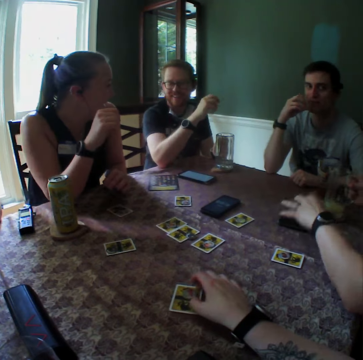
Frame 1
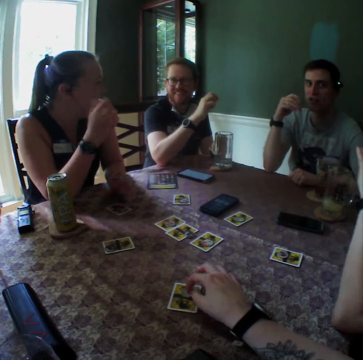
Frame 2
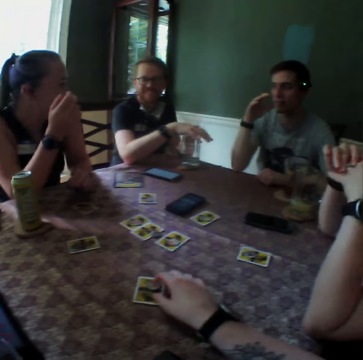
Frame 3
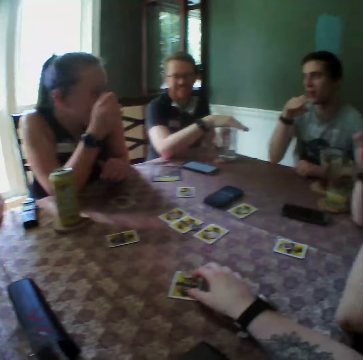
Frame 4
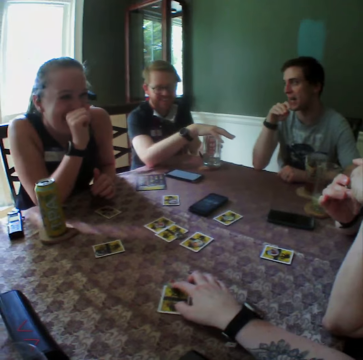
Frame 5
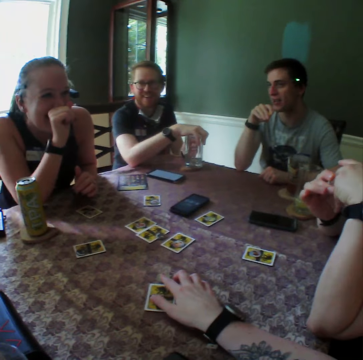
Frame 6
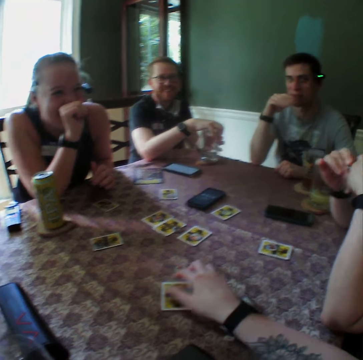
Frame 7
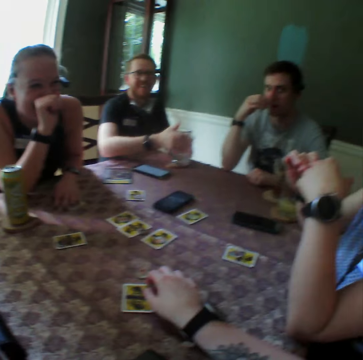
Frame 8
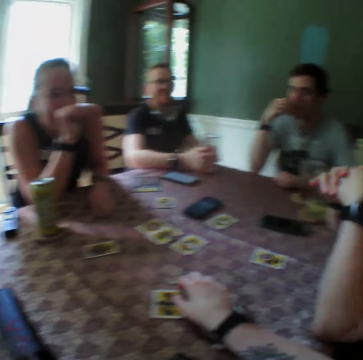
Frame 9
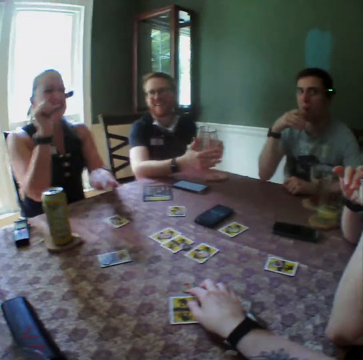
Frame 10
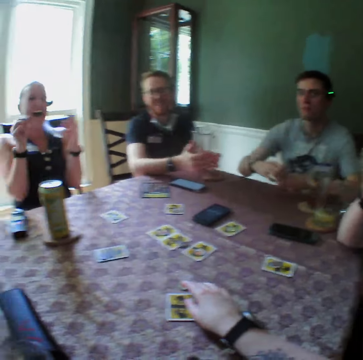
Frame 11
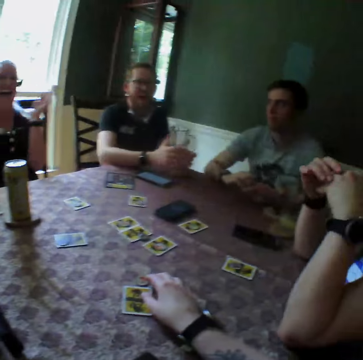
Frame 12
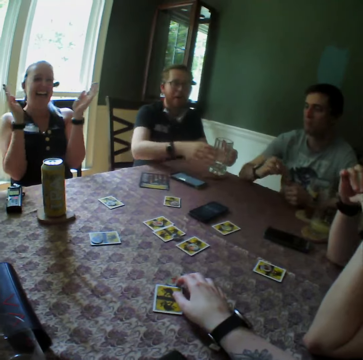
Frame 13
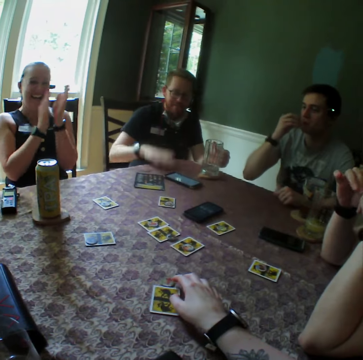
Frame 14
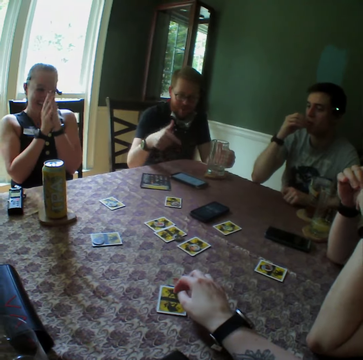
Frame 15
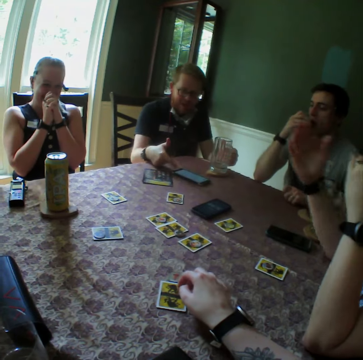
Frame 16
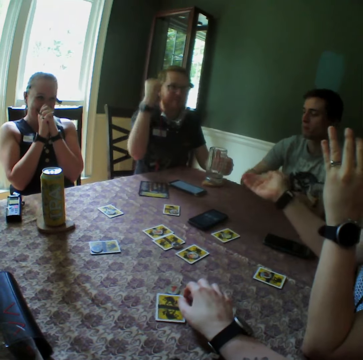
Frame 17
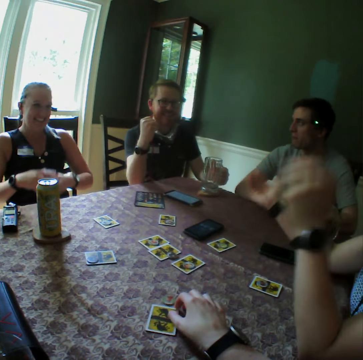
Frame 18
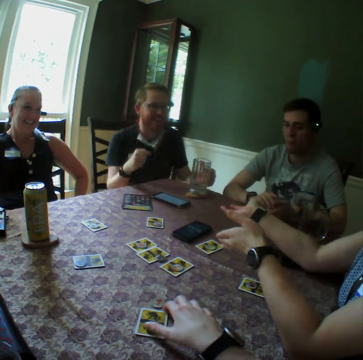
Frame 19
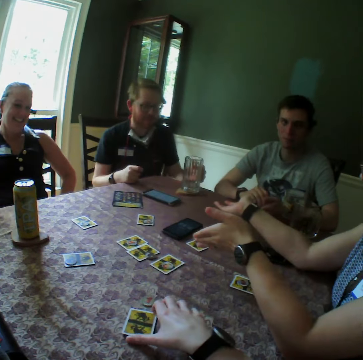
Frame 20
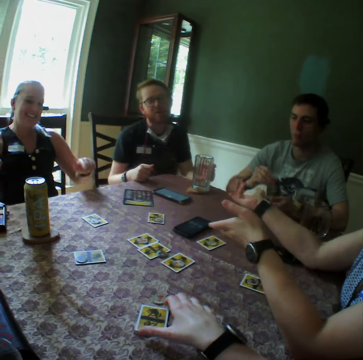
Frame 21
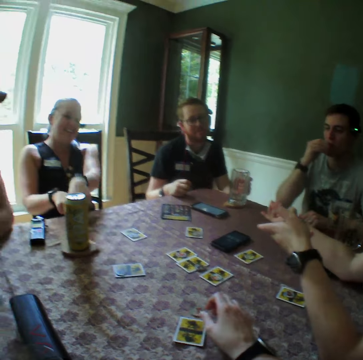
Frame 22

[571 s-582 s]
The woman drops the phone on the table with her left hand. The woman moves the phone on the table. A man places his right hand on a glass cup on the table with his right hand. Another man converses. Another woman claps her hand. The first man points his finger on the phone. The first woman stretches her hand.

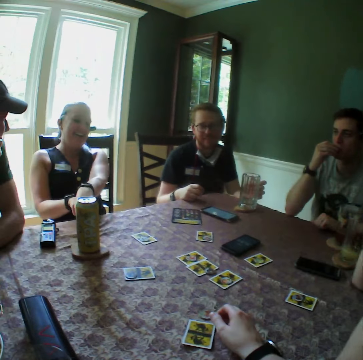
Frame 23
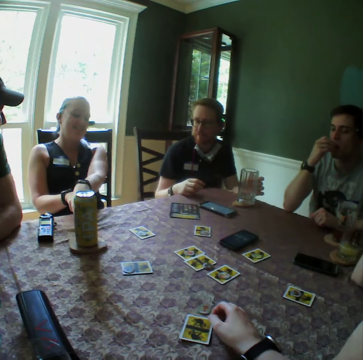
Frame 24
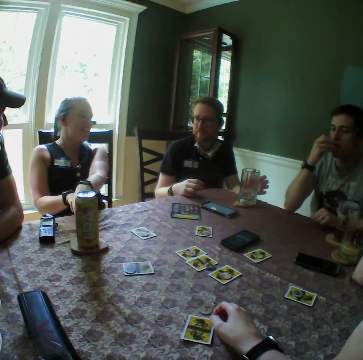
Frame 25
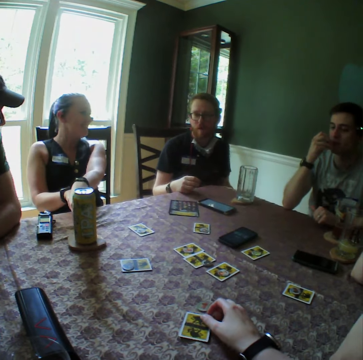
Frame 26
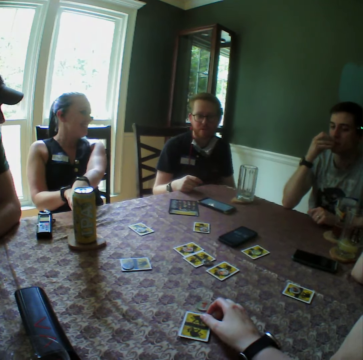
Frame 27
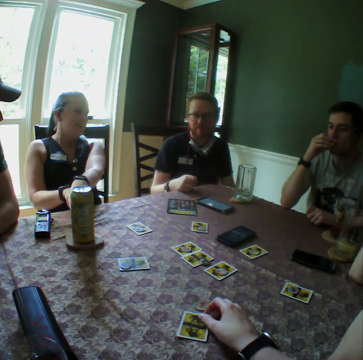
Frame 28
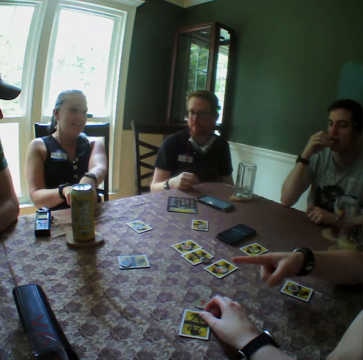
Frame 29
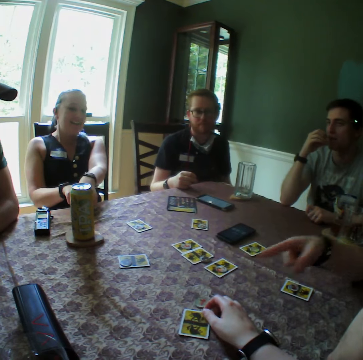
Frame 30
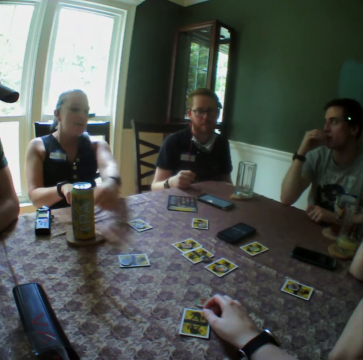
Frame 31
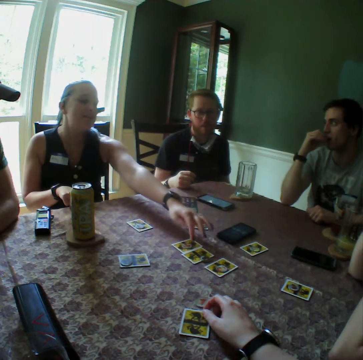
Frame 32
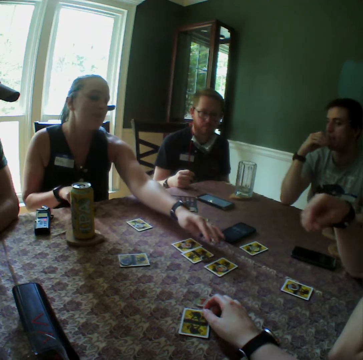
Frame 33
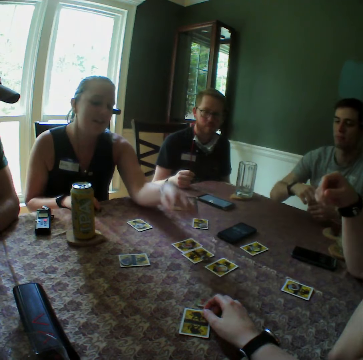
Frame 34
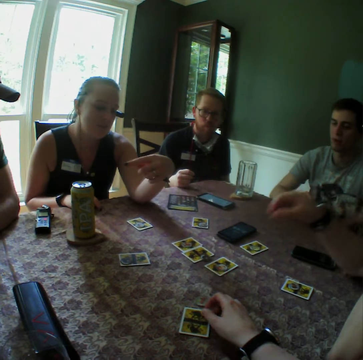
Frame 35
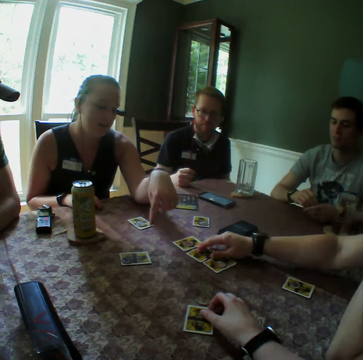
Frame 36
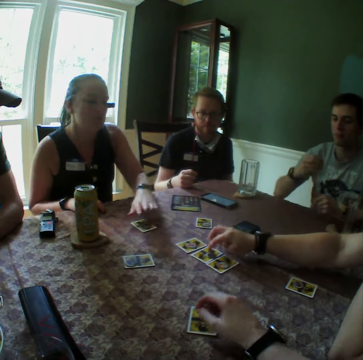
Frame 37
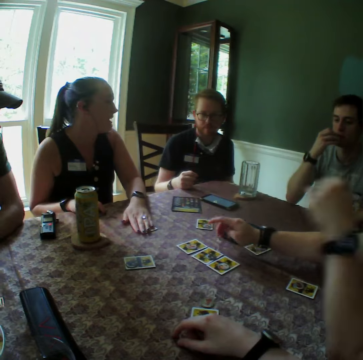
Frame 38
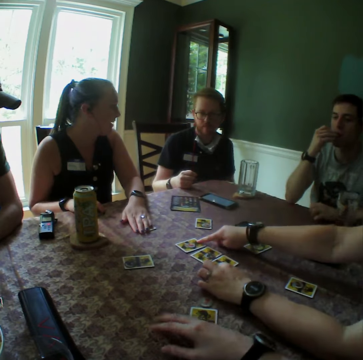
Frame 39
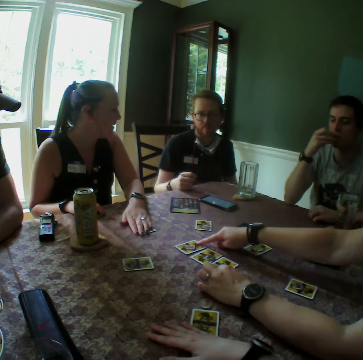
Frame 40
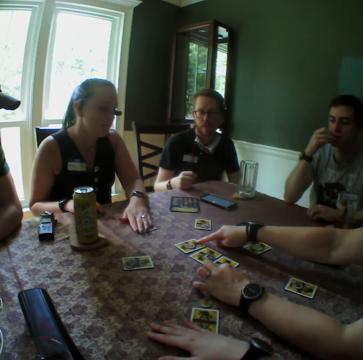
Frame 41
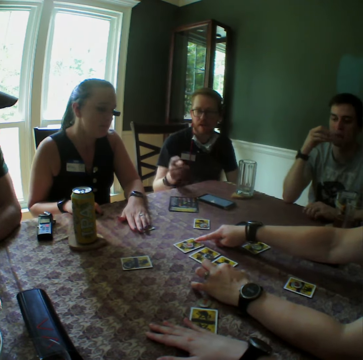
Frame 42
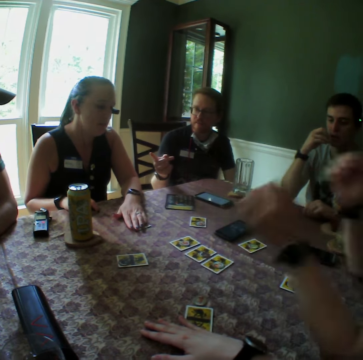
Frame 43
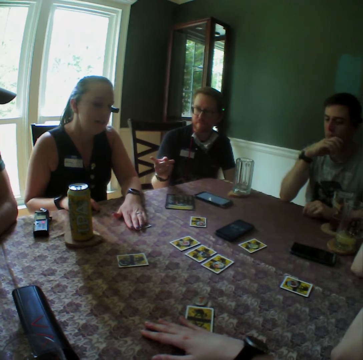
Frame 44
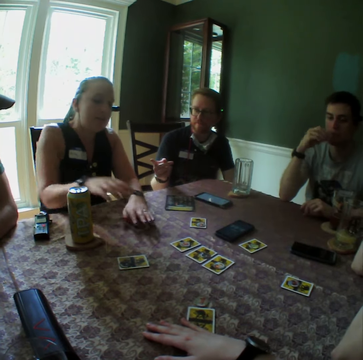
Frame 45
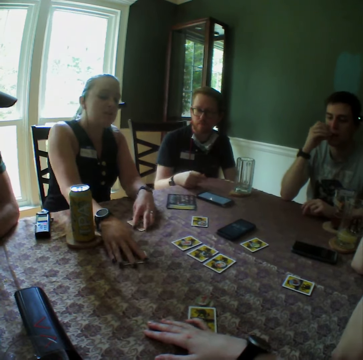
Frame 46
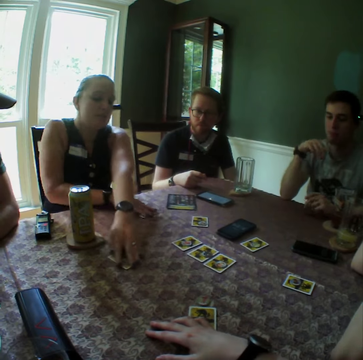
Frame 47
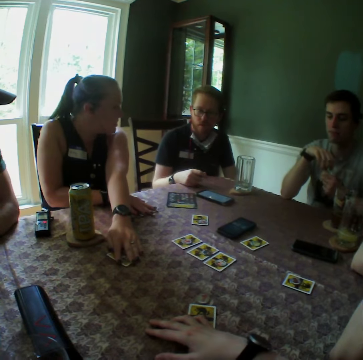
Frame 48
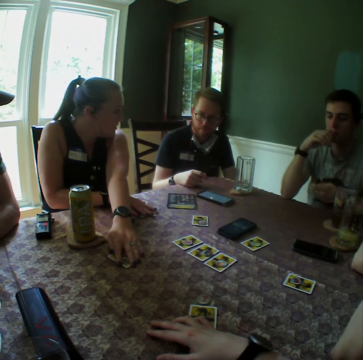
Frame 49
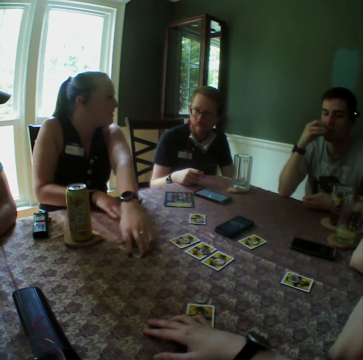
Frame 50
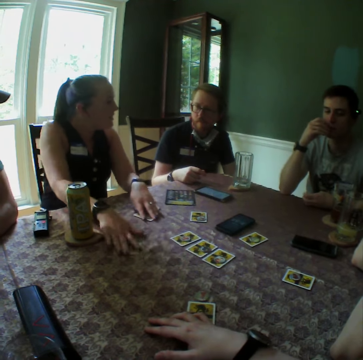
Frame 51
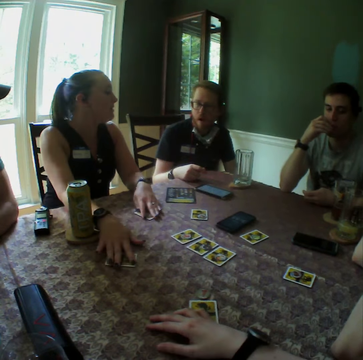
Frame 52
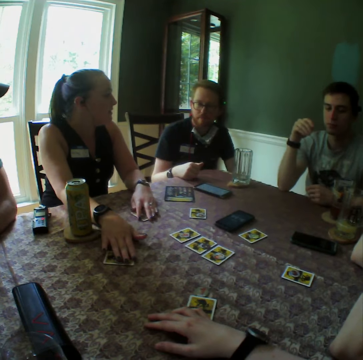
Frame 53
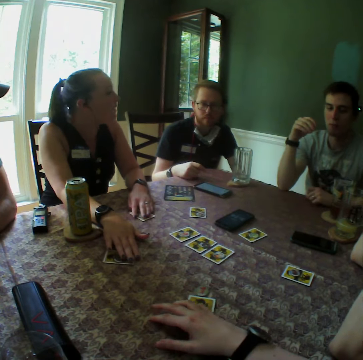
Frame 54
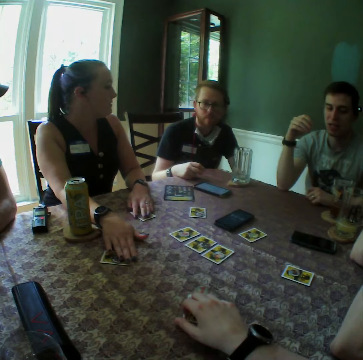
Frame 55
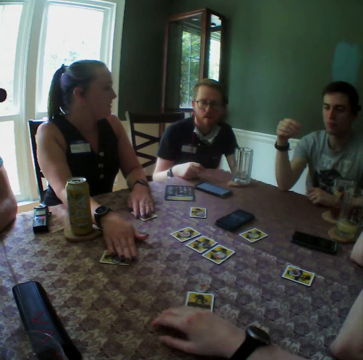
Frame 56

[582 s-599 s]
A woman converses. Another woman points her finger. The first woman touches cards on the table with her left hand. She stretches her hand. The other woman touches cards on the table with her right hand. The first woman places her left hand on a card on the table, places her right hand on a card on the table, and moves the cards on the table with her hands. The first woman takes the play card. The camera wearer moves a card on the table with his right hand.

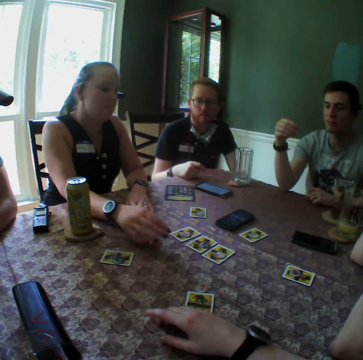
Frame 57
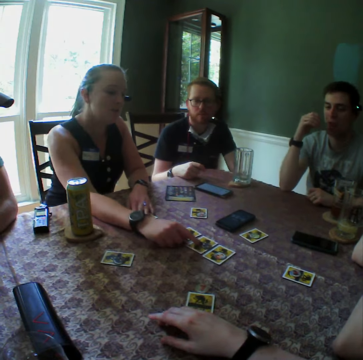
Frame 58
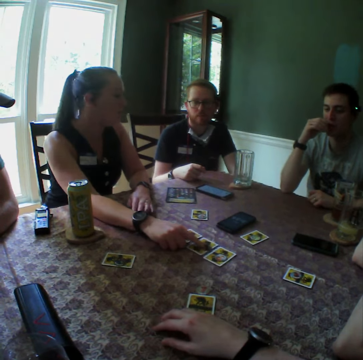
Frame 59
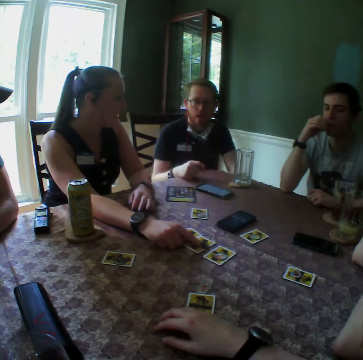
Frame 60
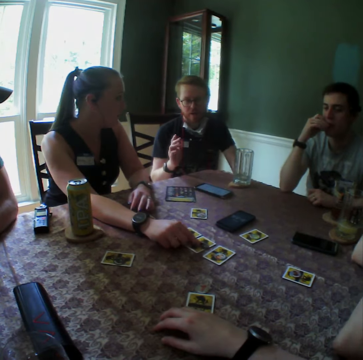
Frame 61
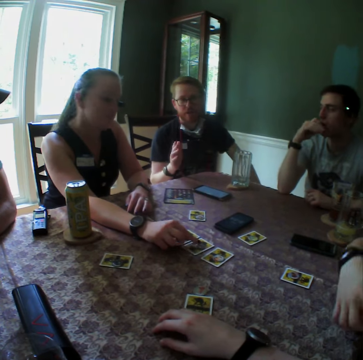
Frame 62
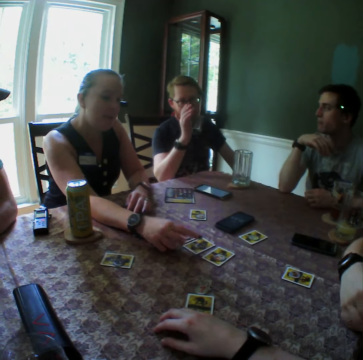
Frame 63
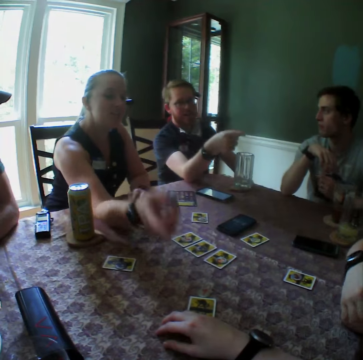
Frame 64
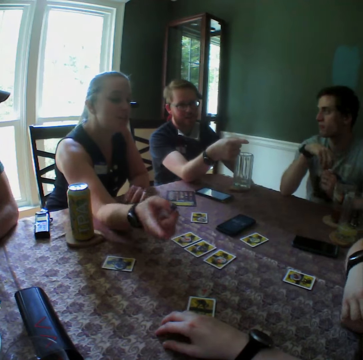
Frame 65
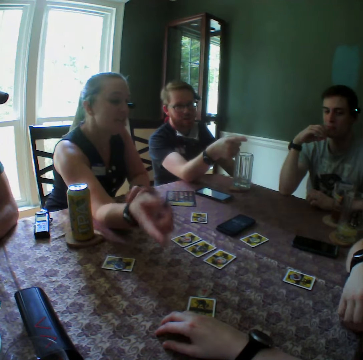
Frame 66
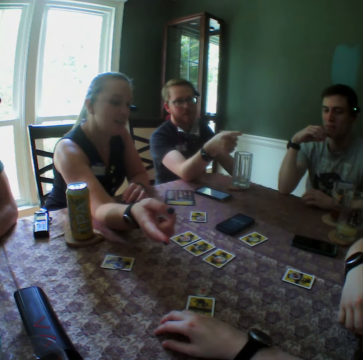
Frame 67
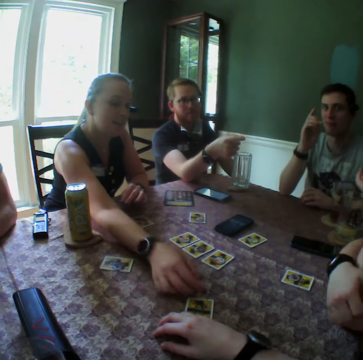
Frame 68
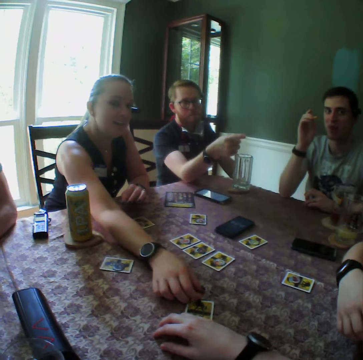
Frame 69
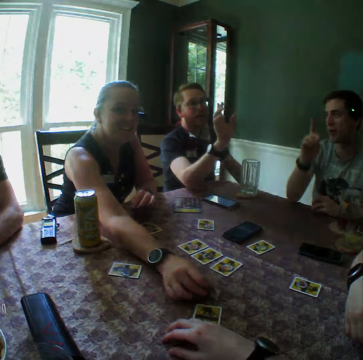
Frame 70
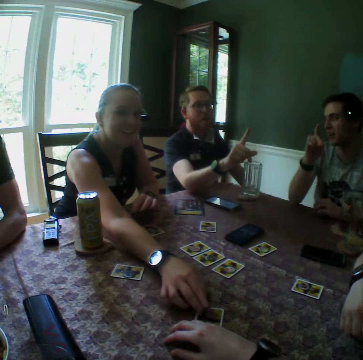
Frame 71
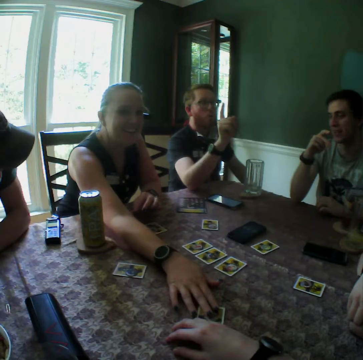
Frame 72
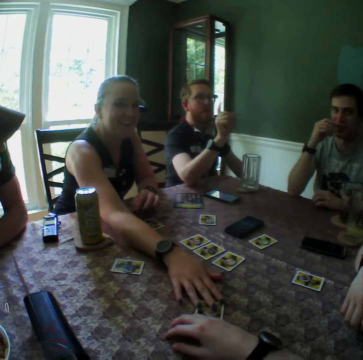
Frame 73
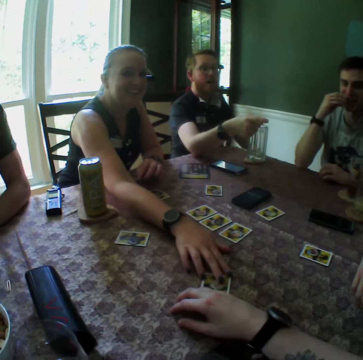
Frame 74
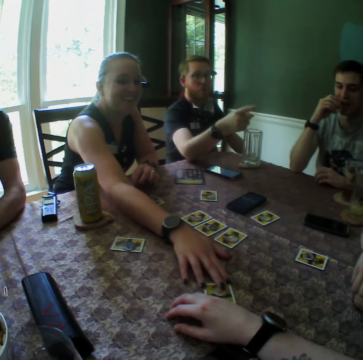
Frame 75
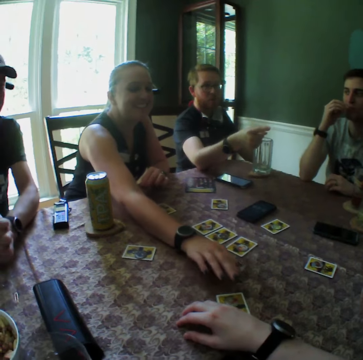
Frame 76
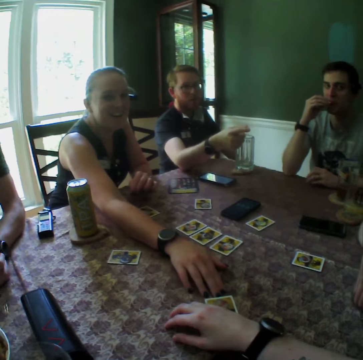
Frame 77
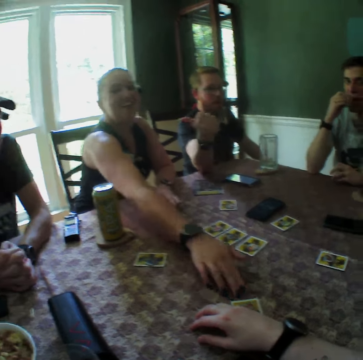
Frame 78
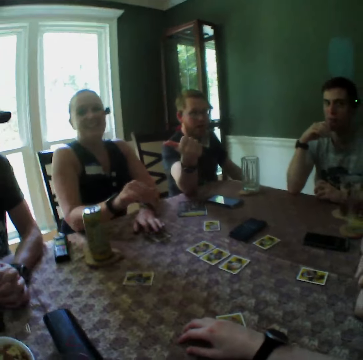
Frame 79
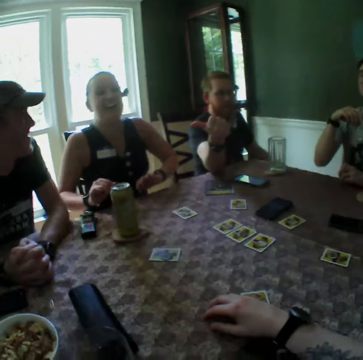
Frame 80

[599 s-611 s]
A woman touches the play card. A man converses. Another man converses. The woman takes the play card. The woman moves the card on the table with her right hand.
